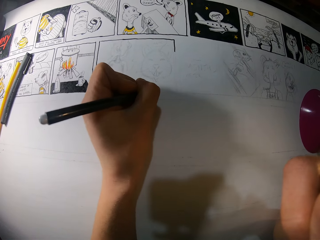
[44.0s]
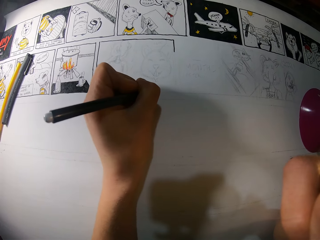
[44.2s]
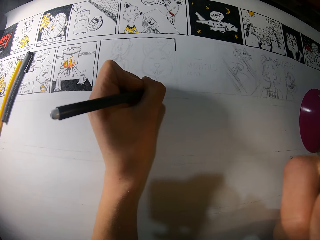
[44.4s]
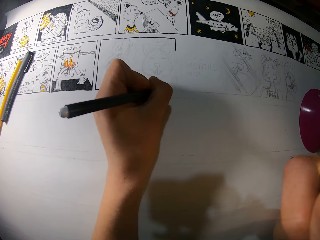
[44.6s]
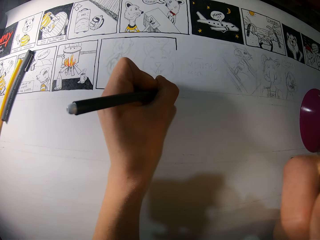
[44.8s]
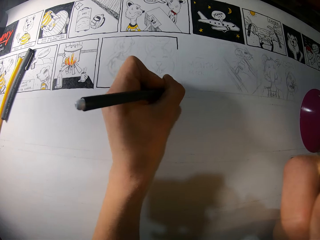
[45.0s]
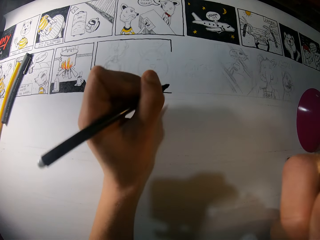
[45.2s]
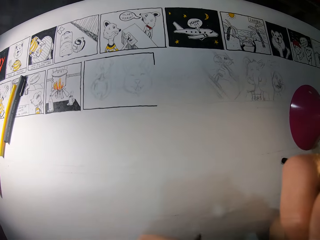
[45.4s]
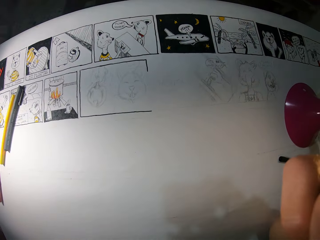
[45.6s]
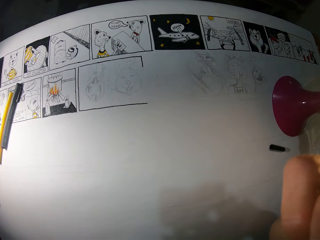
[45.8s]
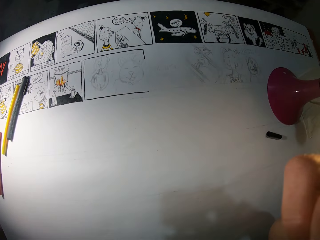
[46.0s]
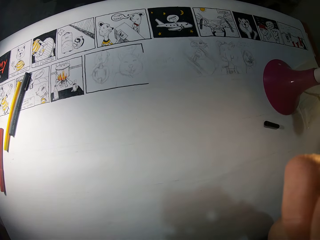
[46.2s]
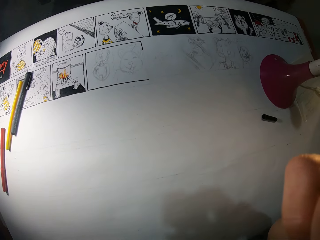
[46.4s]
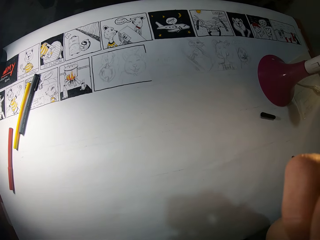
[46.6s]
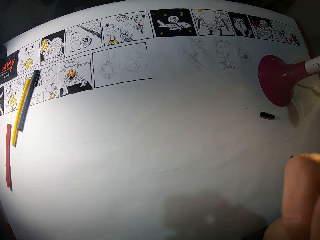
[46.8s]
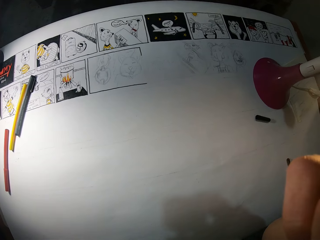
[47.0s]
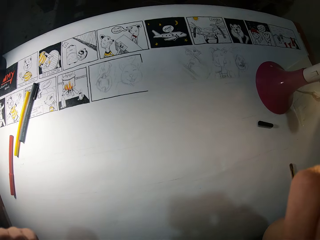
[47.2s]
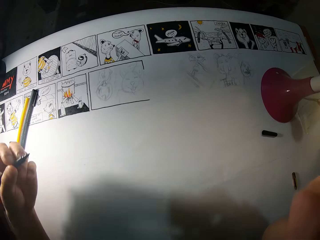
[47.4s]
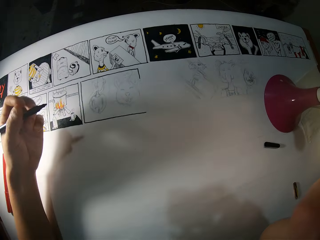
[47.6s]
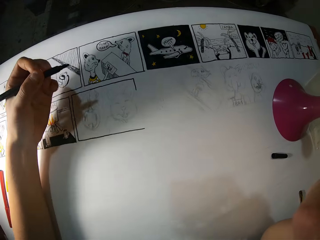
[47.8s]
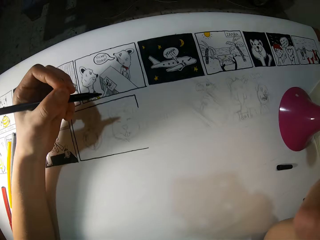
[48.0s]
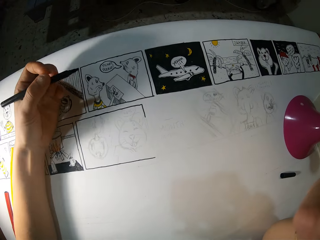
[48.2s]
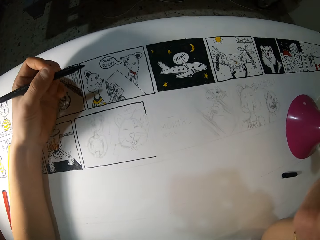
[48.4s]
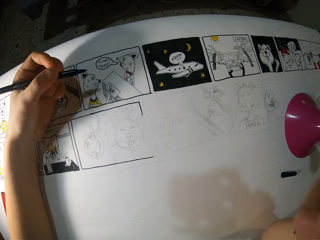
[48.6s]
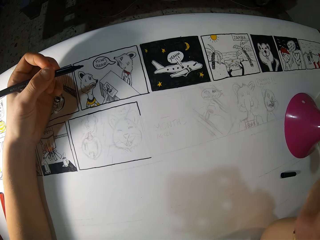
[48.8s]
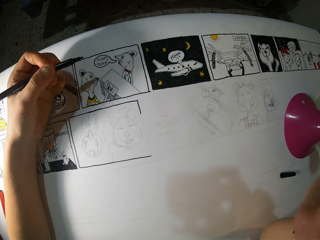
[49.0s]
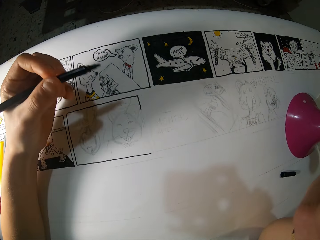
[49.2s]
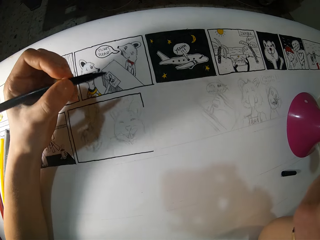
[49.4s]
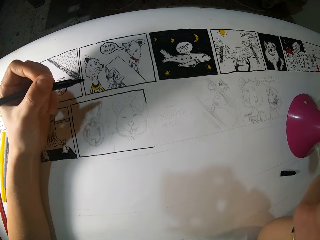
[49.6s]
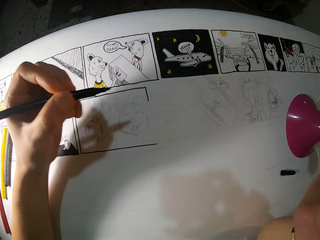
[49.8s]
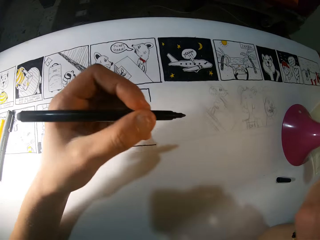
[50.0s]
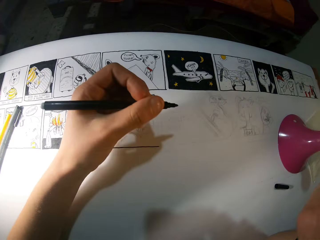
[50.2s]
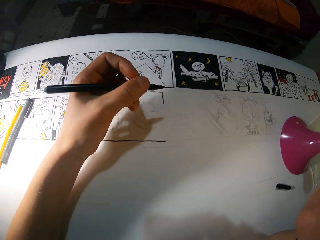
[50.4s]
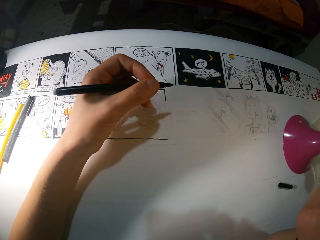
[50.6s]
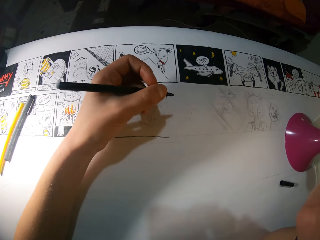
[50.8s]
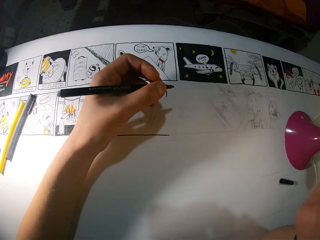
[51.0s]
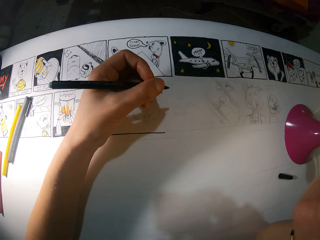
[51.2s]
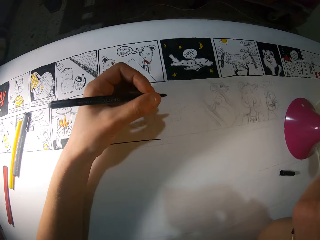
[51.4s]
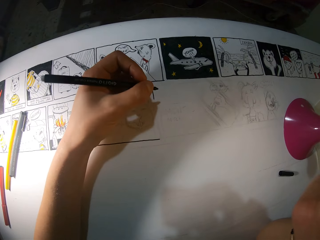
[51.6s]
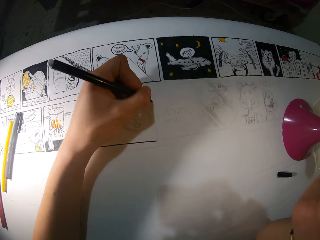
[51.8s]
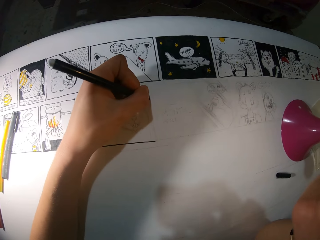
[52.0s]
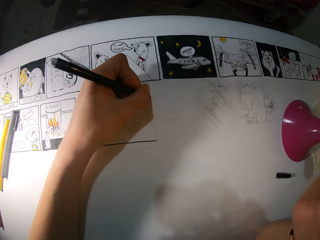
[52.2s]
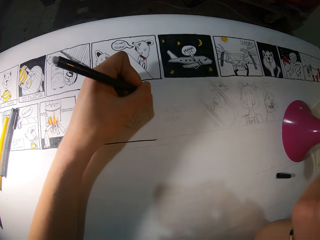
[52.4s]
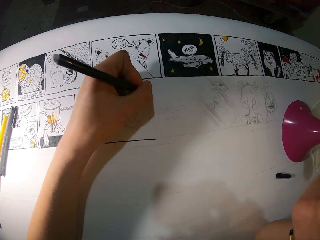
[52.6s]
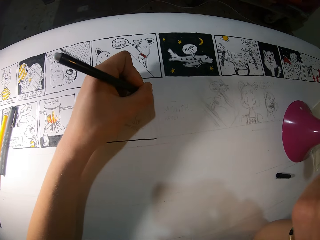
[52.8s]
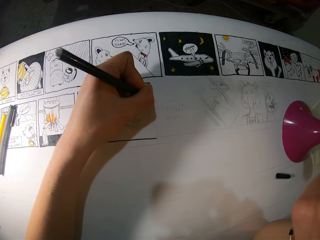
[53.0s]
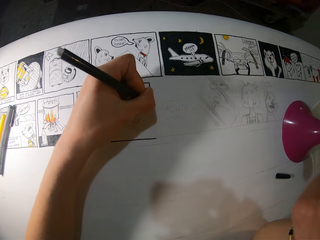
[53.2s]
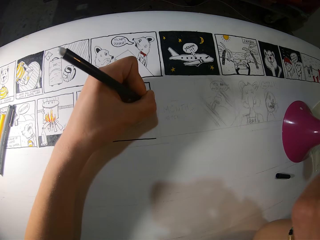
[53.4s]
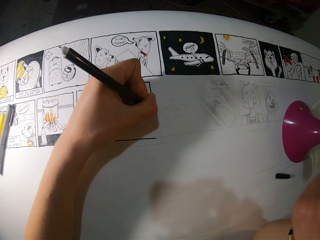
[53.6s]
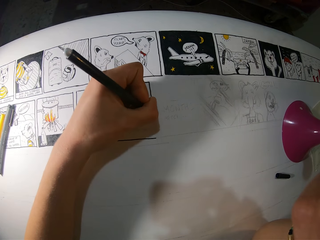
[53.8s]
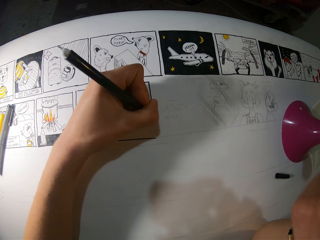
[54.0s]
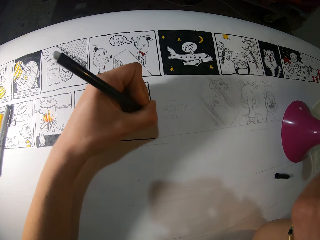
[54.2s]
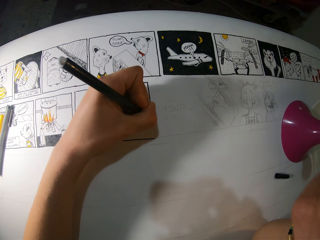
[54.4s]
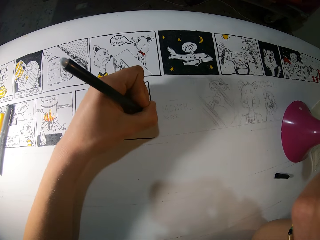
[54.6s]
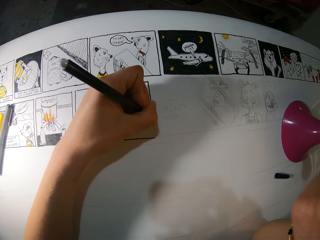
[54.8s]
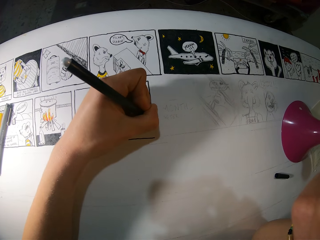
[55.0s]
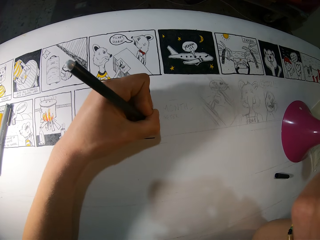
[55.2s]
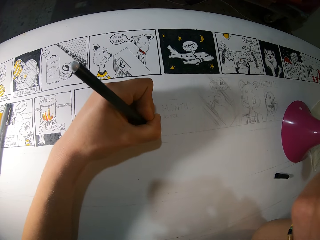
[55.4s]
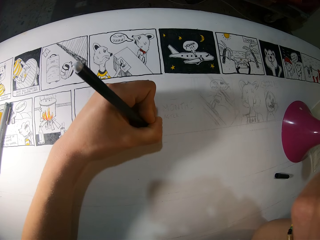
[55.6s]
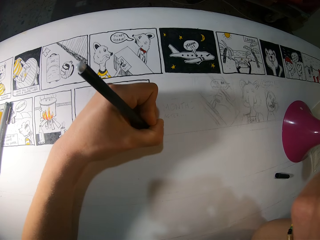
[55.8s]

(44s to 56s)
The camera wearer stops to draw the art. She looks on the art. She holds the art pen near the art work. She looks on the art. She holds the art pen well. She sketches in the sketch pad with the marker in her left hand.
